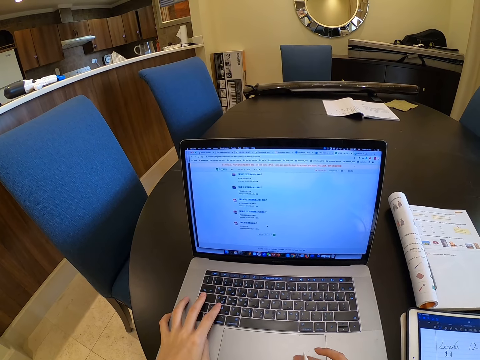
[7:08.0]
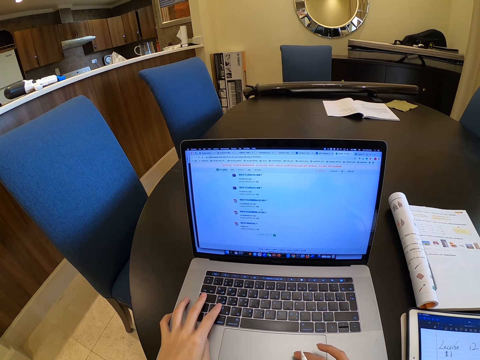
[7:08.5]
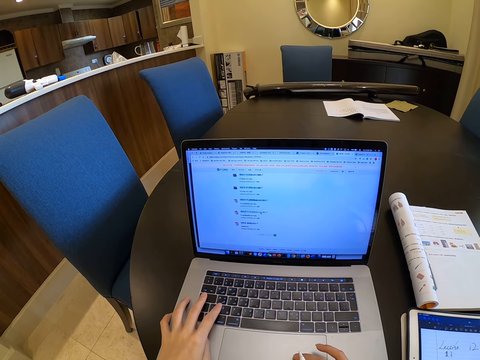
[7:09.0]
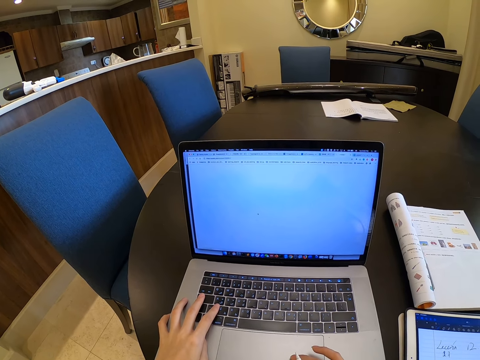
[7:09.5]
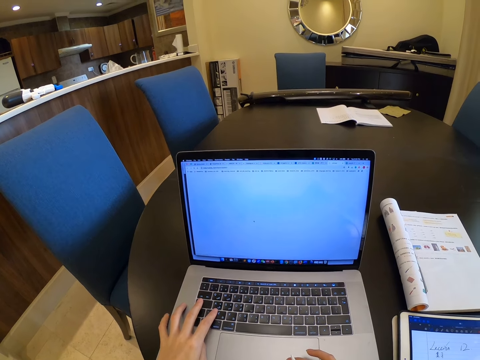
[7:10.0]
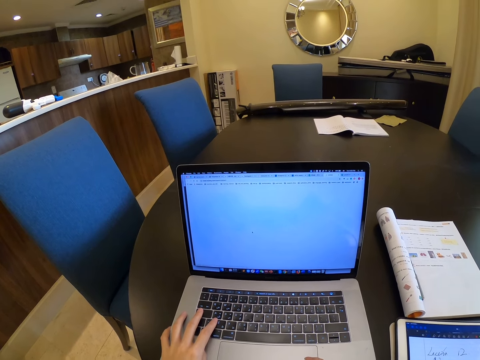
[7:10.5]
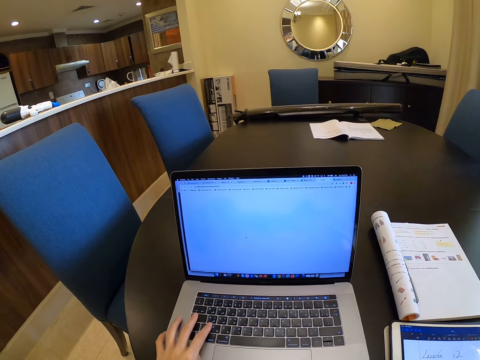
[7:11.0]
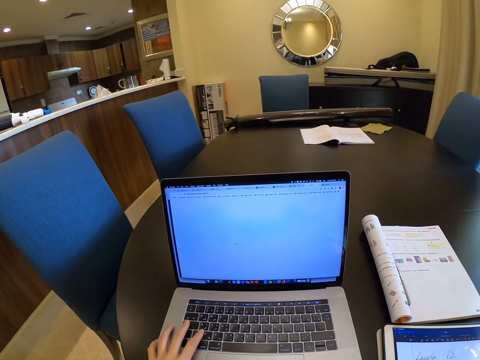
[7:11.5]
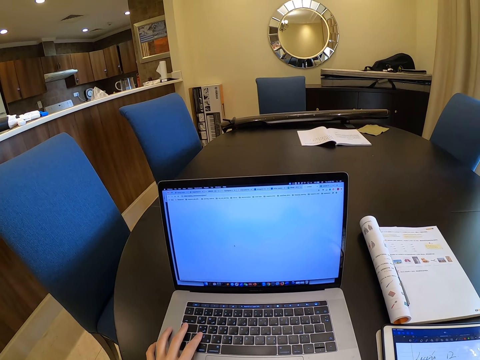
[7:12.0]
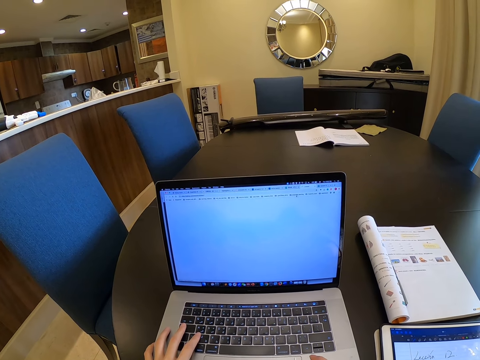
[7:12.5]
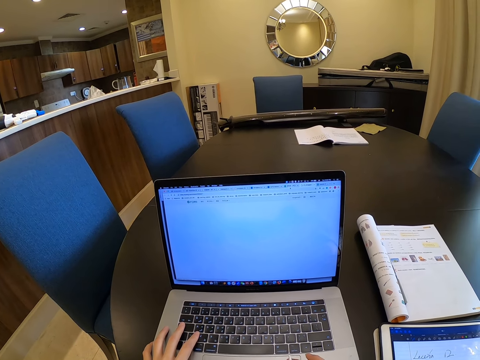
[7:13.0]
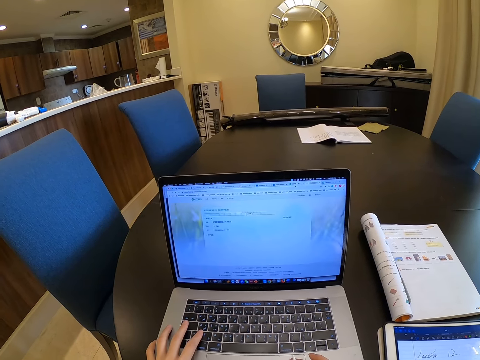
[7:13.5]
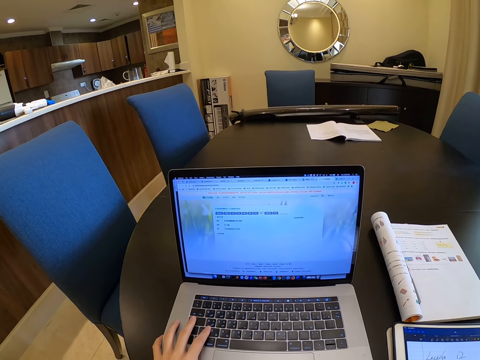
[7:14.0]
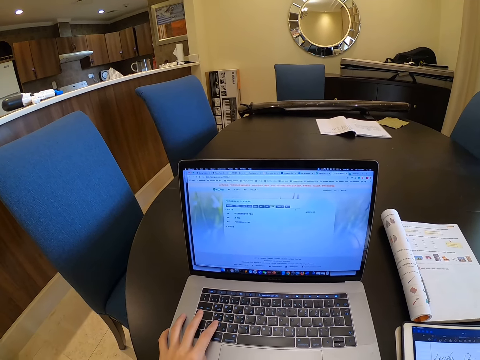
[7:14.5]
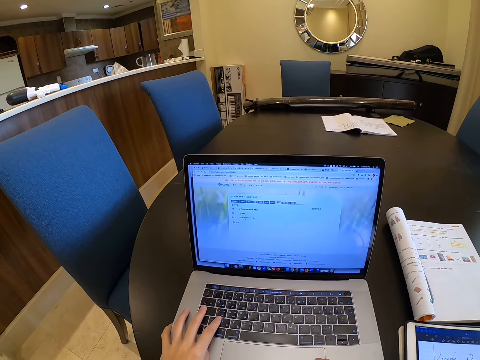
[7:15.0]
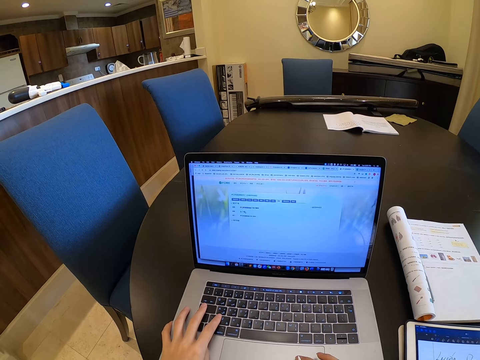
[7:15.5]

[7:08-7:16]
The camera wearer moves a finger.

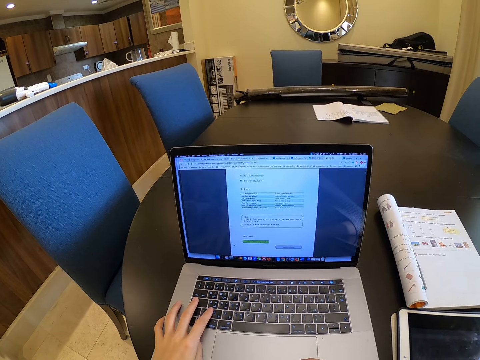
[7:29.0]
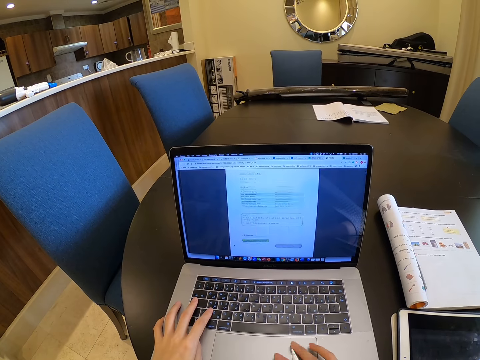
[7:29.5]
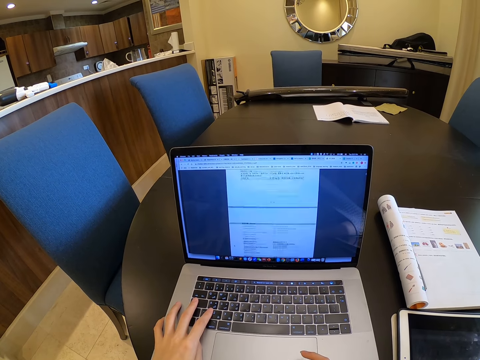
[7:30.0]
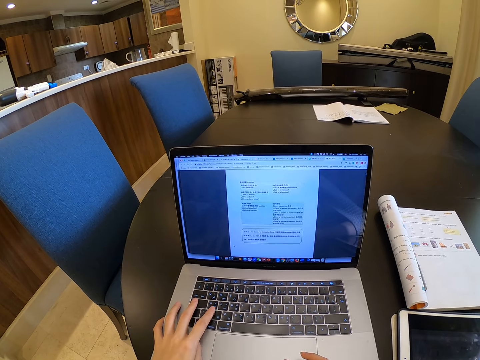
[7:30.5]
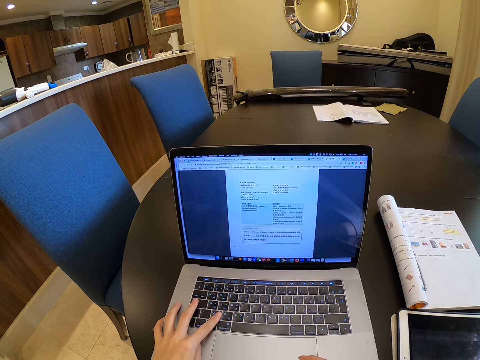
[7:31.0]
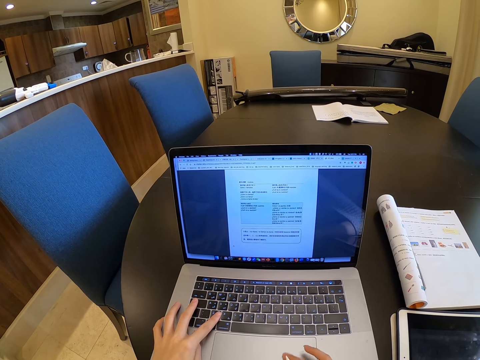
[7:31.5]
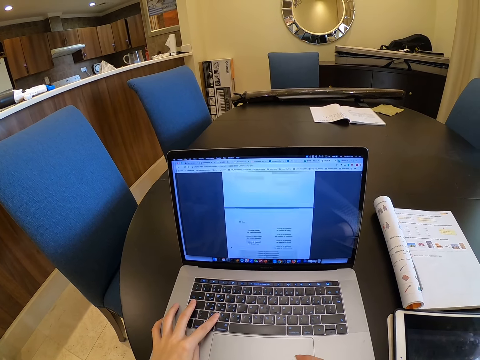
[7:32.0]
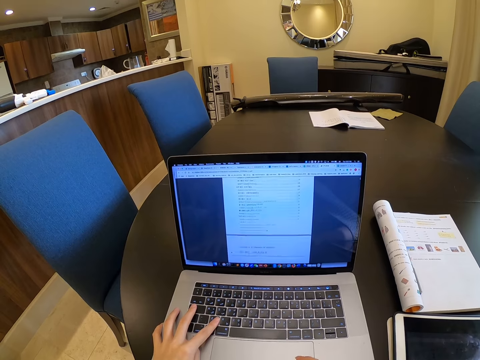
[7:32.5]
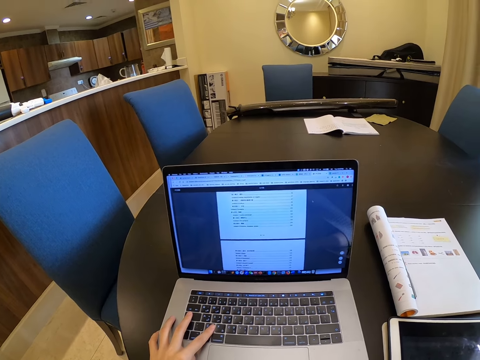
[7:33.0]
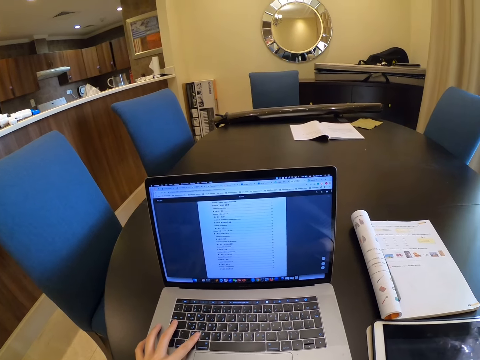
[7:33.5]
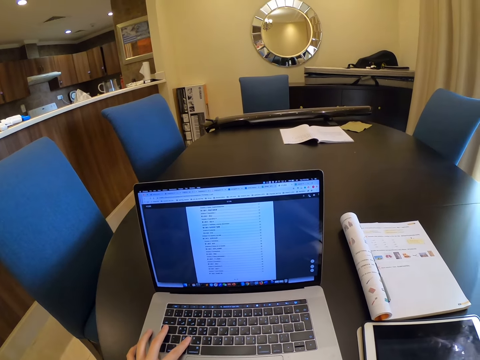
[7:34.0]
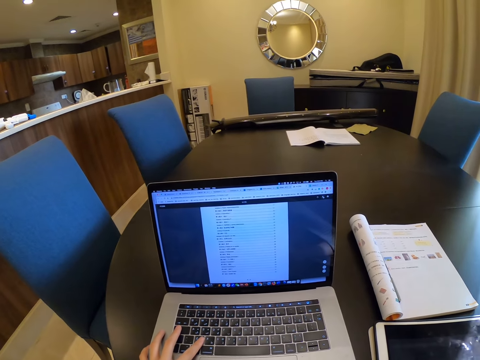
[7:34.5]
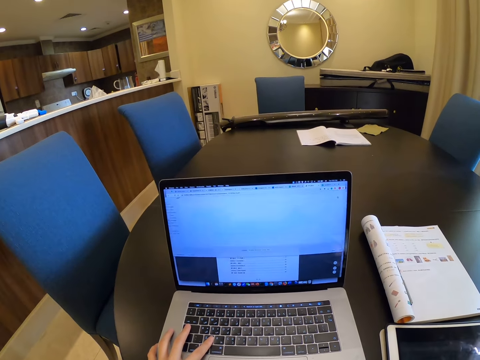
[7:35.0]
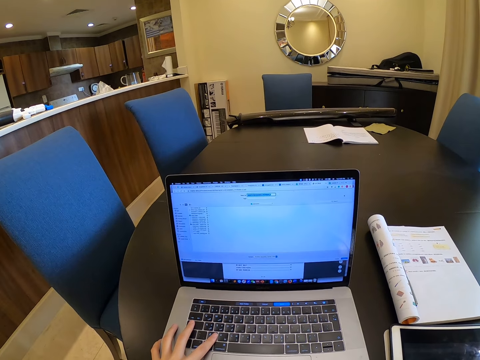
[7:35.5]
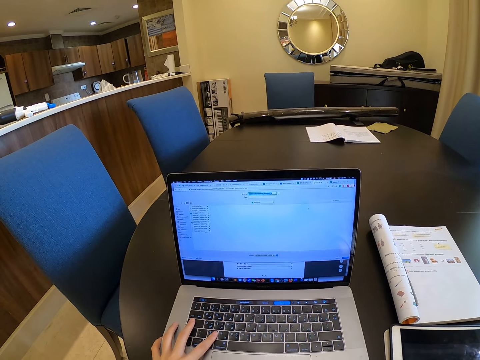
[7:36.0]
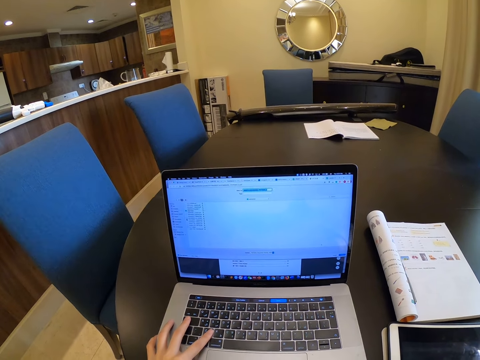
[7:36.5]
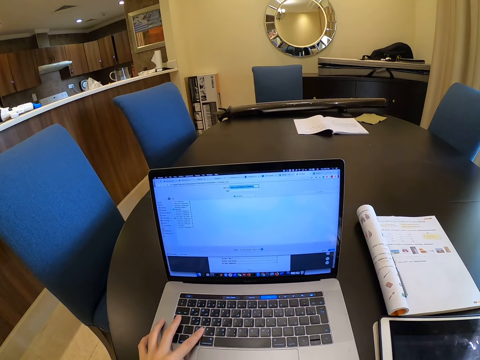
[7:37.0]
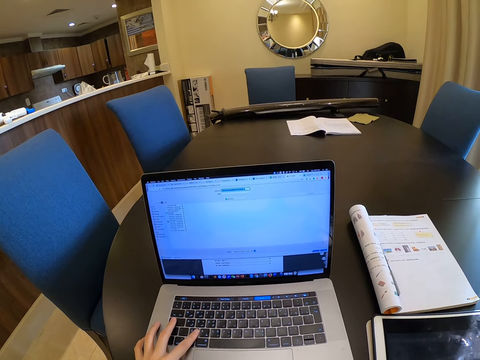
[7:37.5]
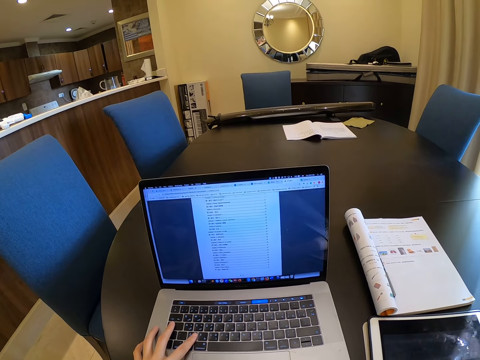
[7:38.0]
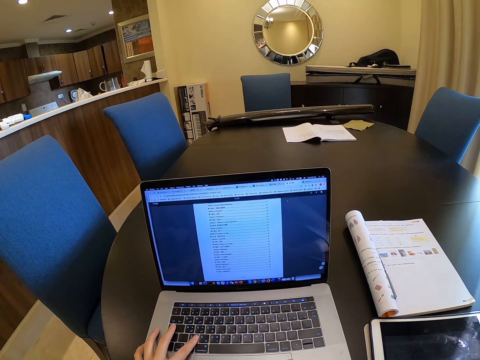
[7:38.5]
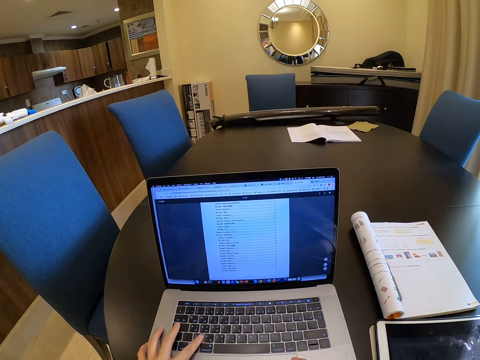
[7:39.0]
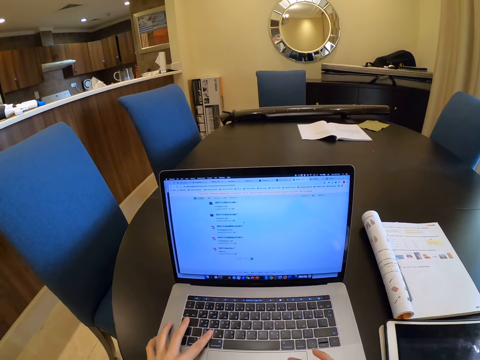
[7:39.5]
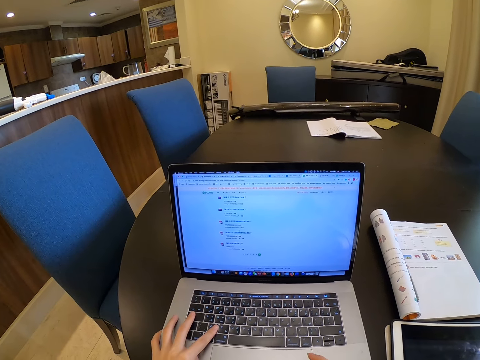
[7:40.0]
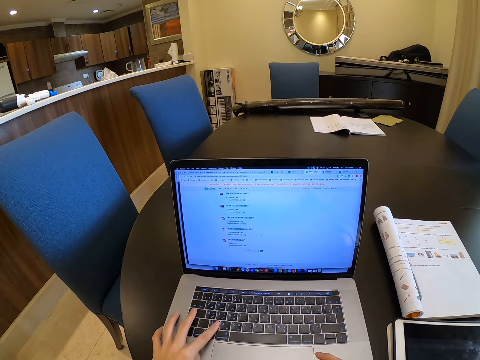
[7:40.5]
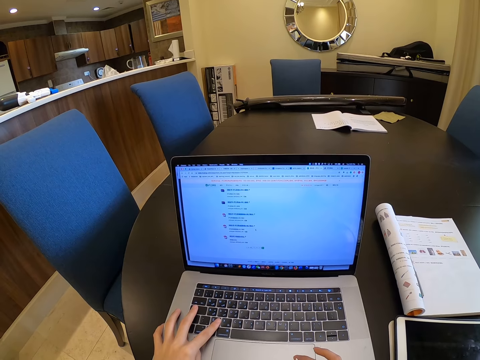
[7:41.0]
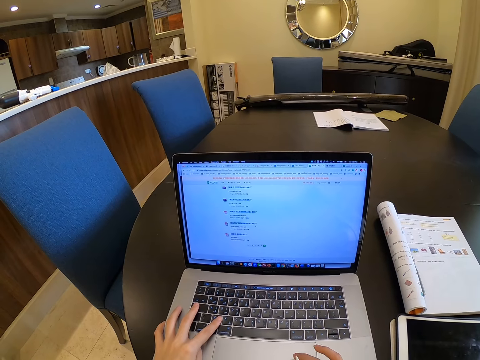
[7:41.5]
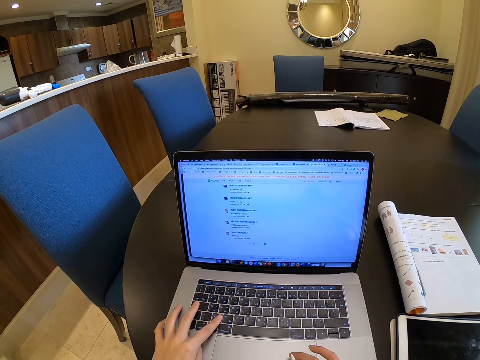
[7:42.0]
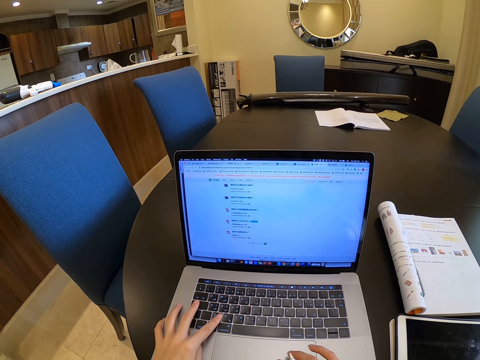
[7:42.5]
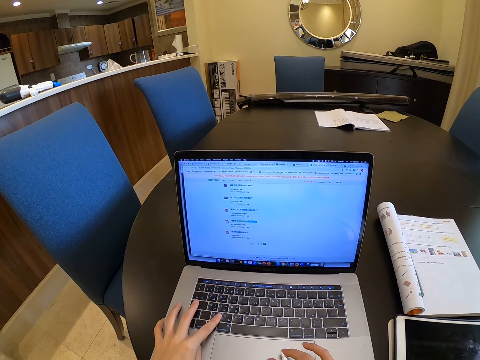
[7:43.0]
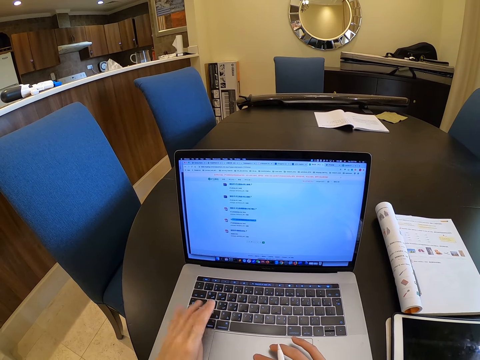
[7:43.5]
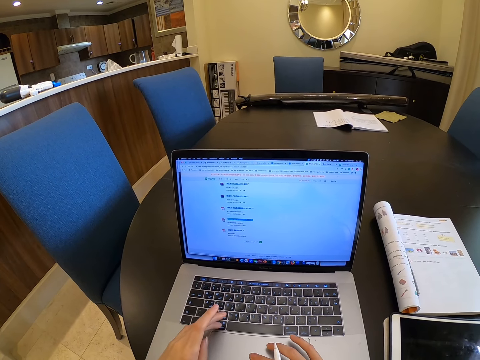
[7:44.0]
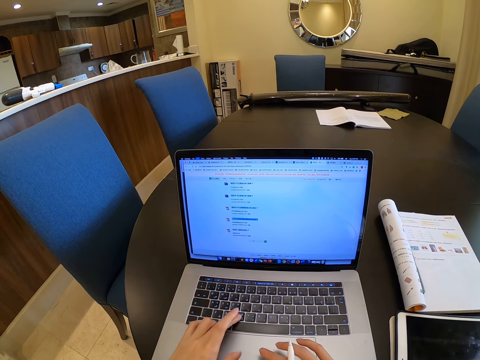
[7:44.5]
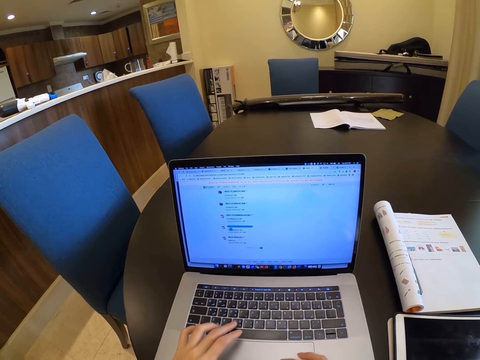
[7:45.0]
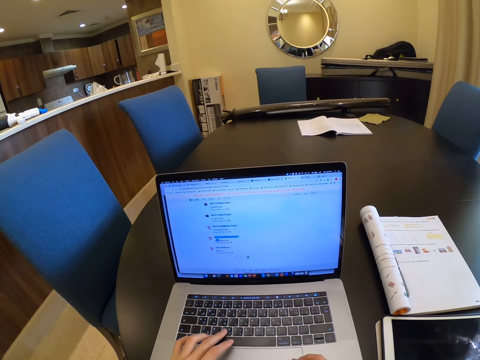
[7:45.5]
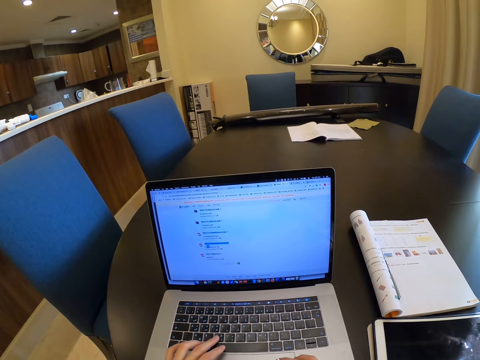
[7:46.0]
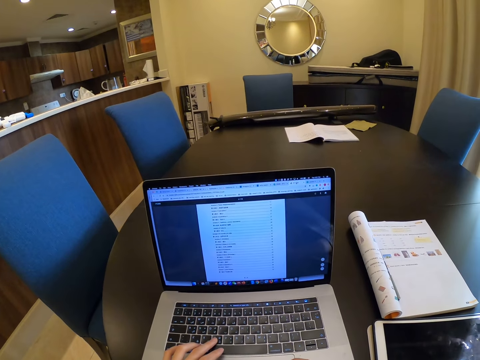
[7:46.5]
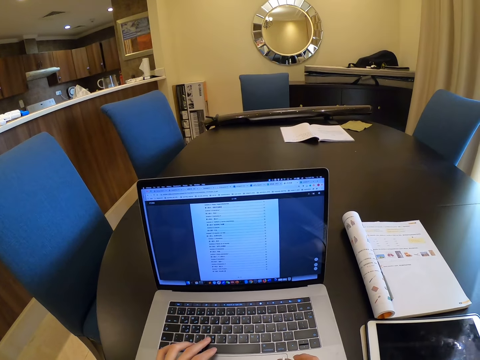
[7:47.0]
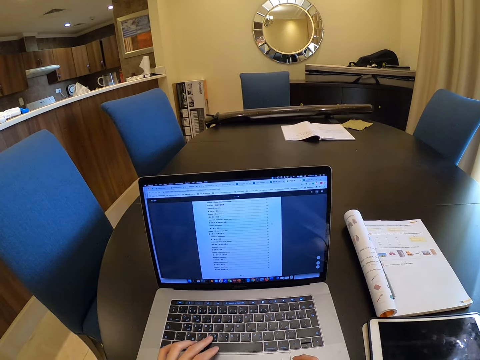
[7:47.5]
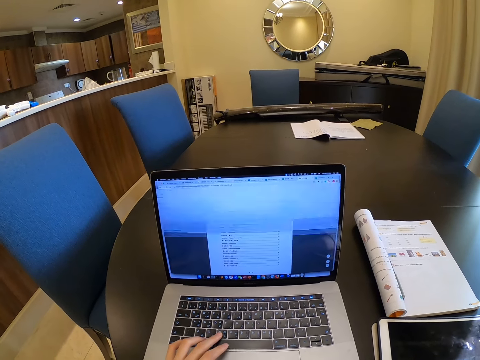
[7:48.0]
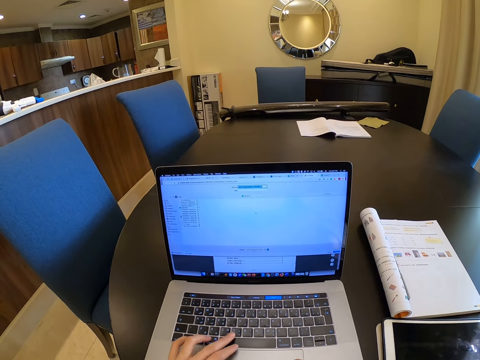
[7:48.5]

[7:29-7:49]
The camera wearer moves a finger along the keyboard. They move a hand along the keyboard and press the keyboard.
